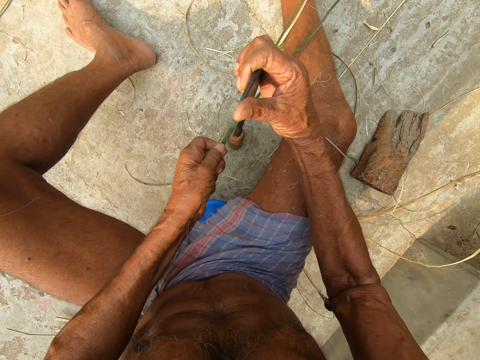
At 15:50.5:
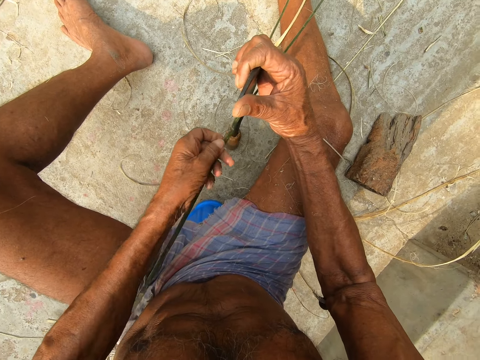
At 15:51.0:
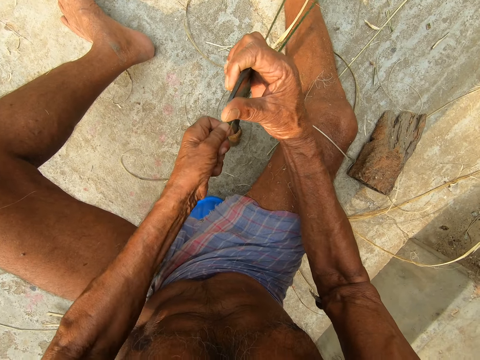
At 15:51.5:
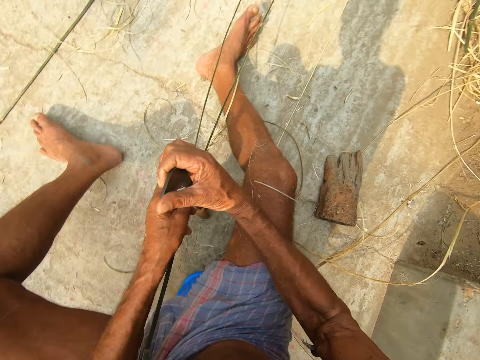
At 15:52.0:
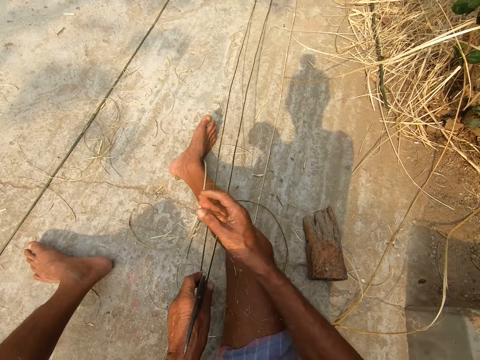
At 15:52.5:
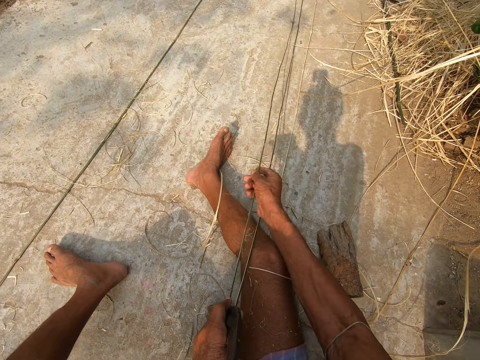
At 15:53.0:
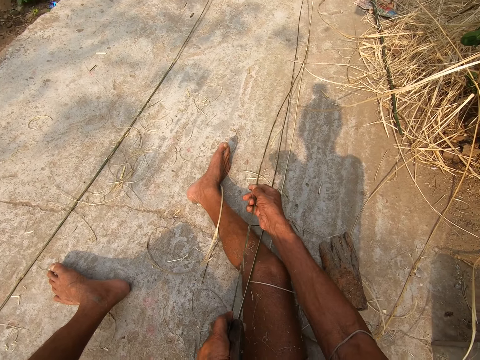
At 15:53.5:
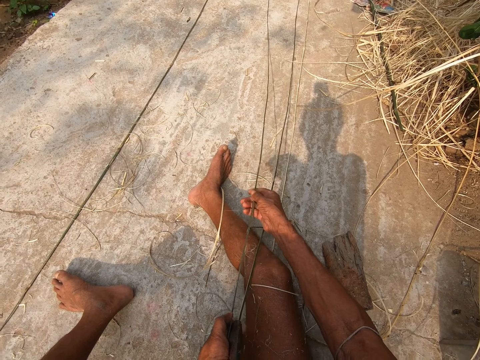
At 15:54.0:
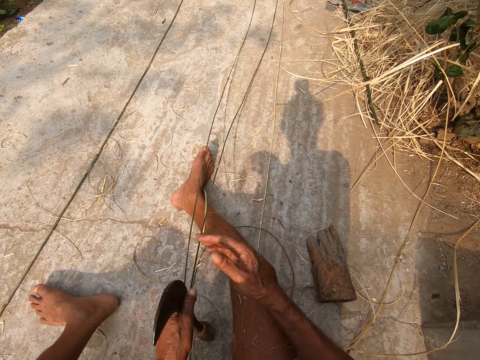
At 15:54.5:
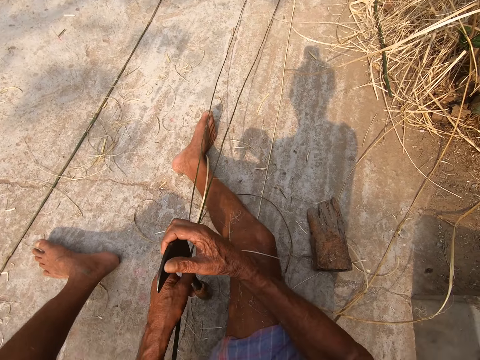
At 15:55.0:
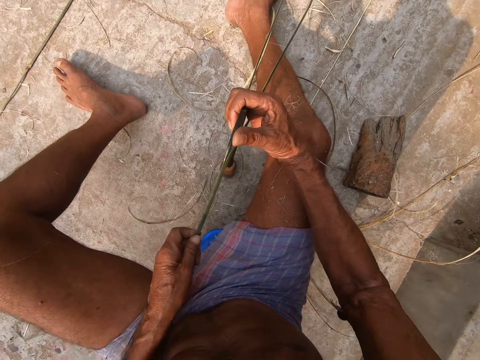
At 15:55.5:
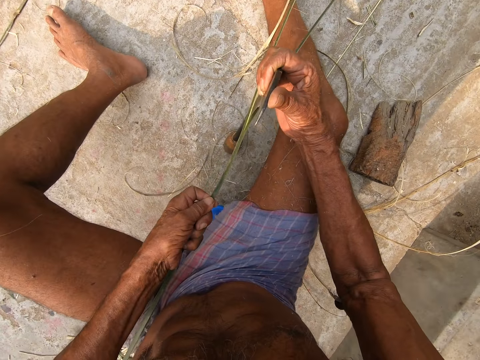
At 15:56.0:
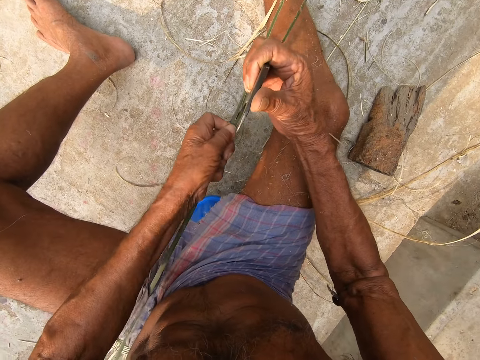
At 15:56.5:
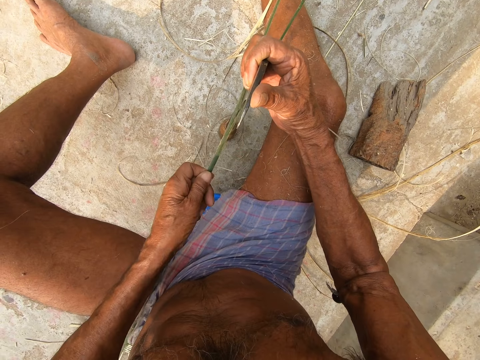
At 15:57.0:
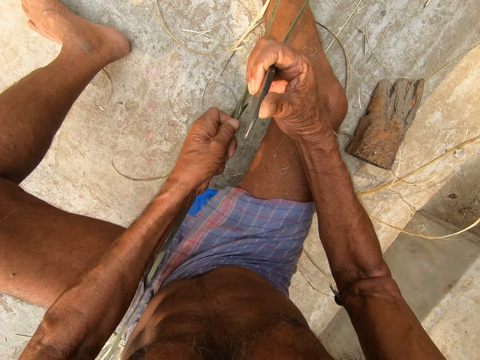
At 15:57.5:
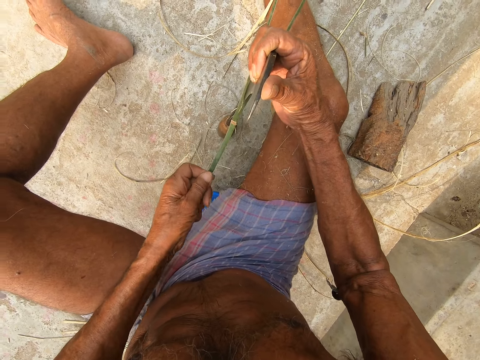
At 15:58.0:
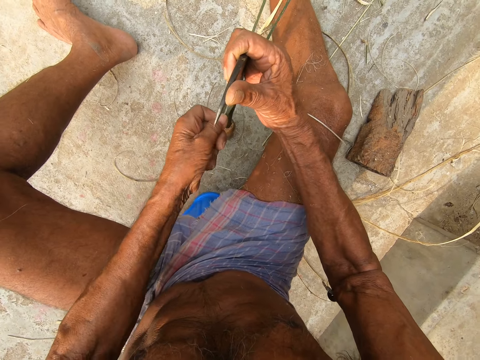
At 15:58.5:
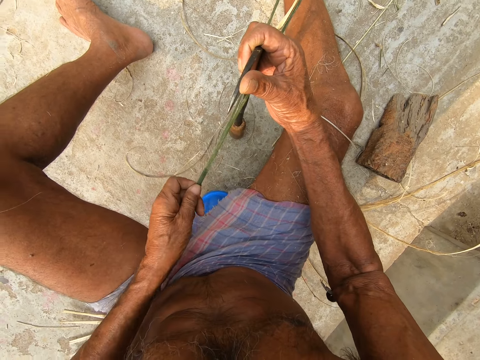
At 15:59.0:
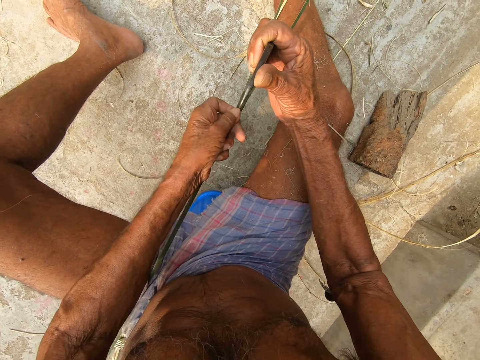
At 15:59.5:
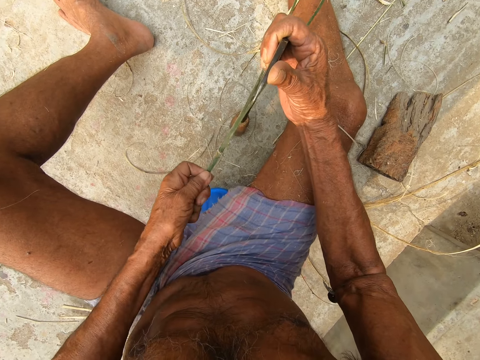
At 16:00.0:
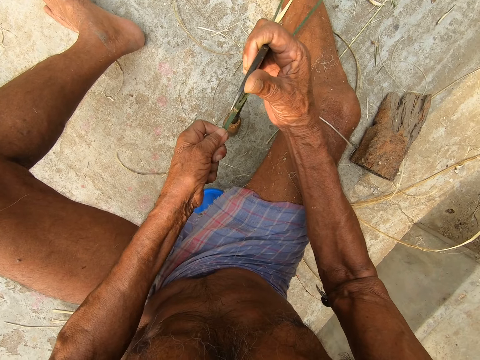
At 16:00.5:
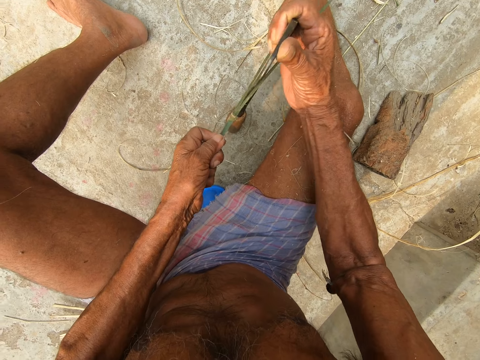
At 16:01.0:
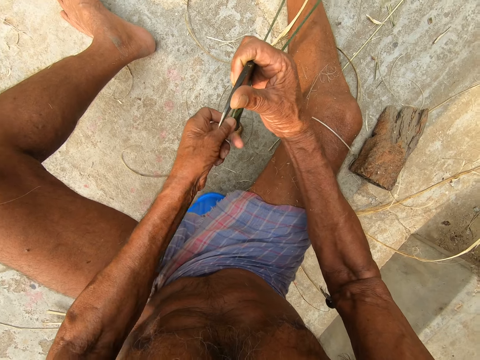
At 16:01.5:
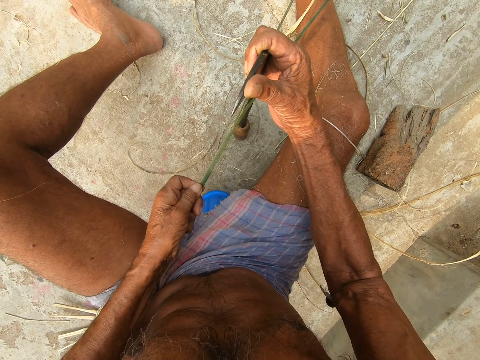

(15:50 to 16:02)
The camera wearer passes the sickle on the ground in his right hand to his left hand. He straightens the cane on his laps with his right hand. He straightens the peel. He holds the sickle on the ground in his left hand with his right hand. He removes his left hand from the sickle on the ground in his right hand. He picks up the cane on his laps with his left hand. He cuts the cane in his left hand with the sickle on the ground in his right hand. He peels the stick with the machete.

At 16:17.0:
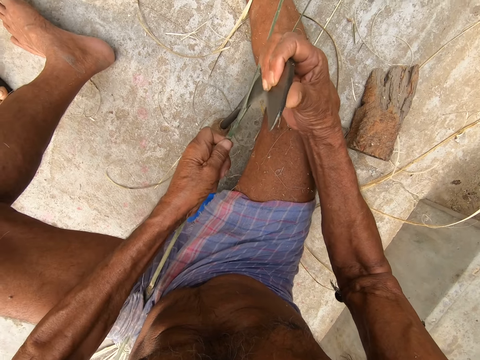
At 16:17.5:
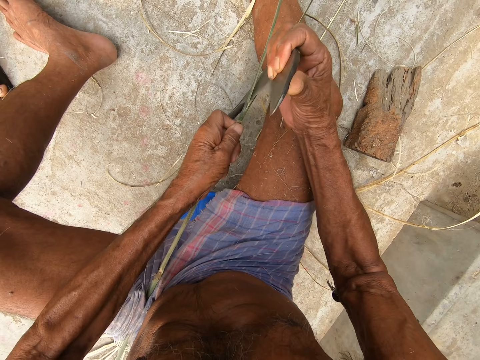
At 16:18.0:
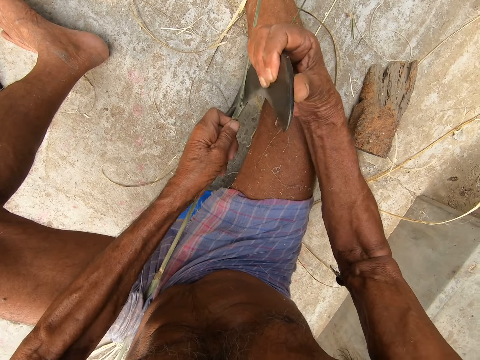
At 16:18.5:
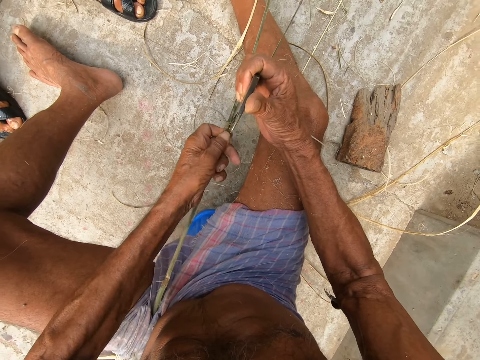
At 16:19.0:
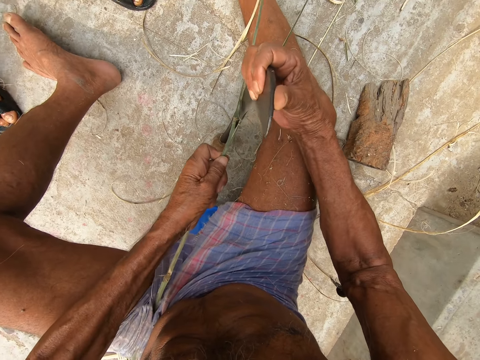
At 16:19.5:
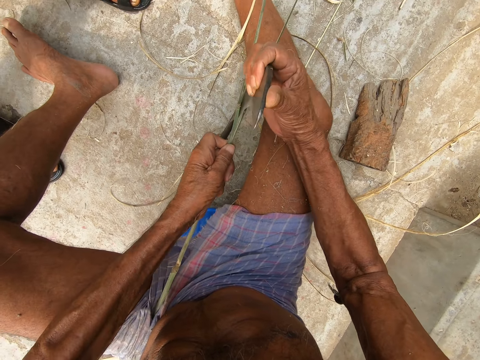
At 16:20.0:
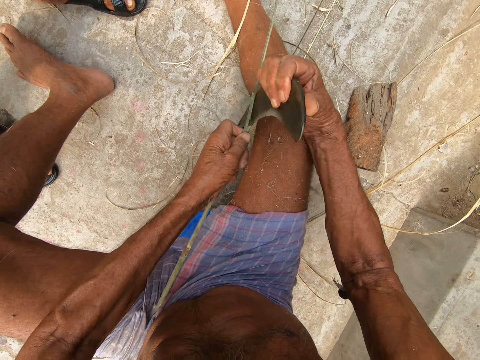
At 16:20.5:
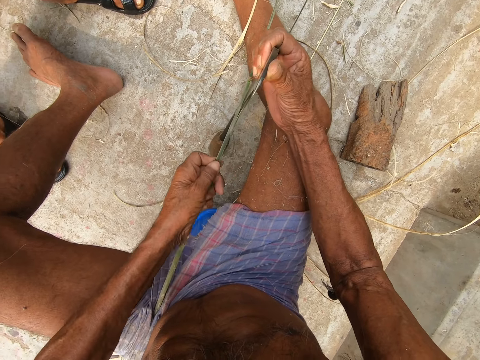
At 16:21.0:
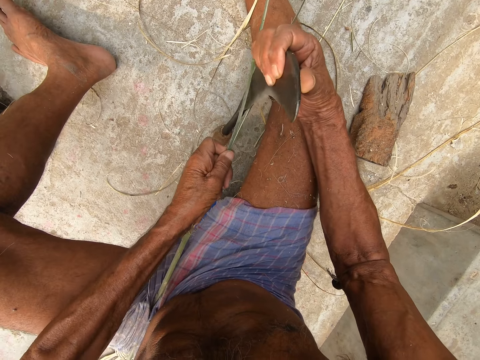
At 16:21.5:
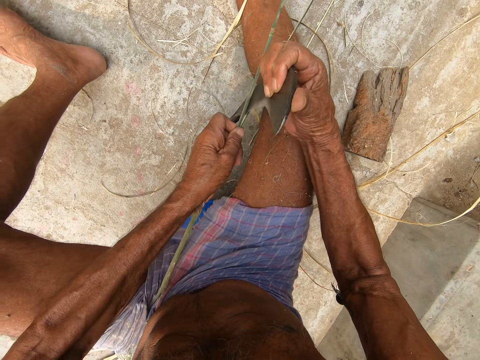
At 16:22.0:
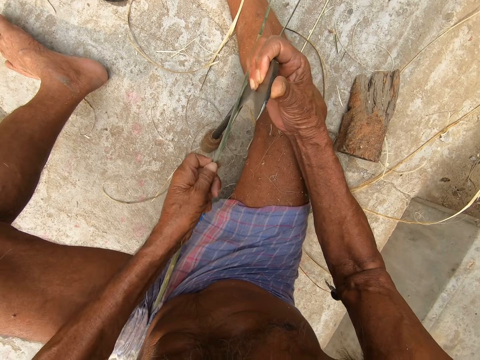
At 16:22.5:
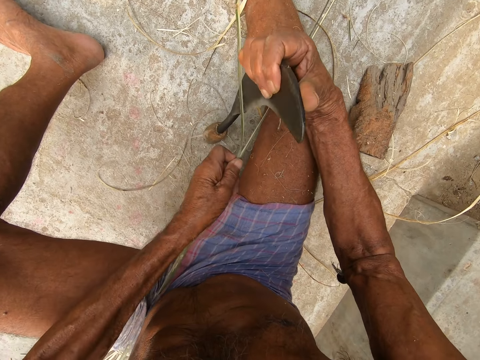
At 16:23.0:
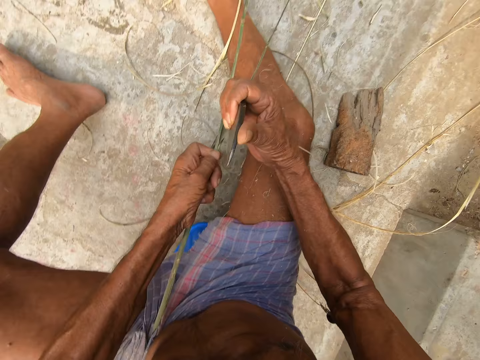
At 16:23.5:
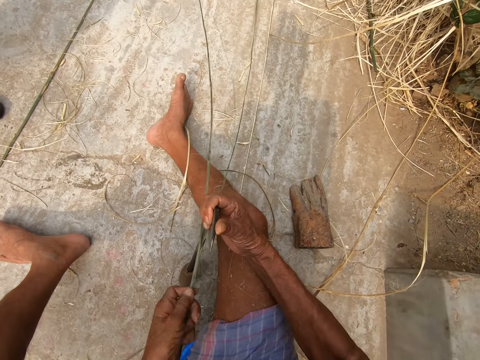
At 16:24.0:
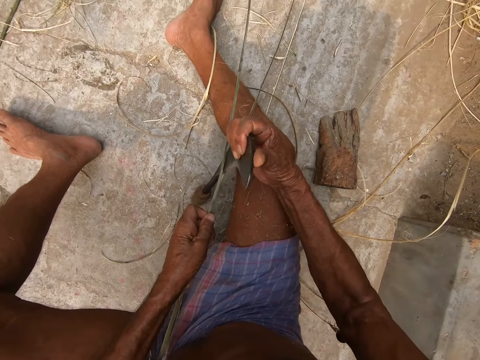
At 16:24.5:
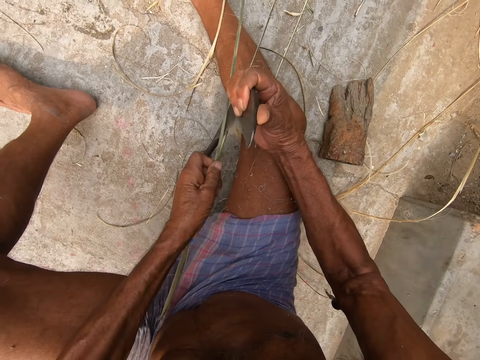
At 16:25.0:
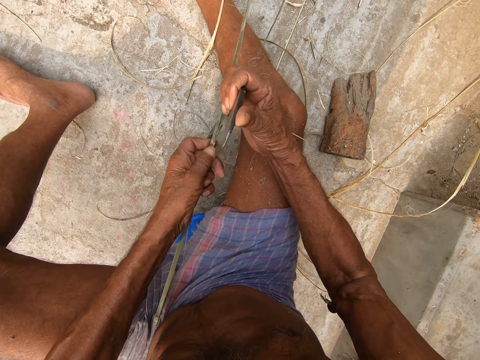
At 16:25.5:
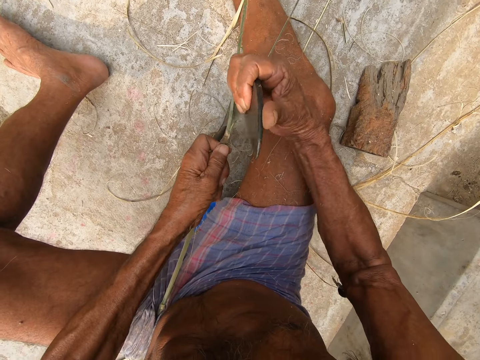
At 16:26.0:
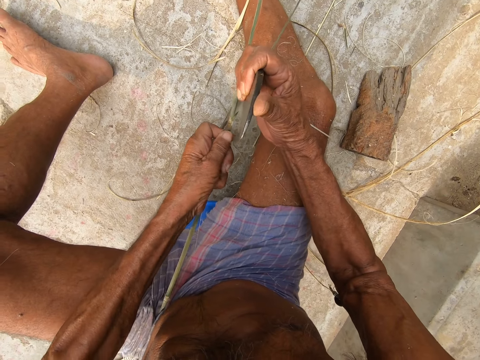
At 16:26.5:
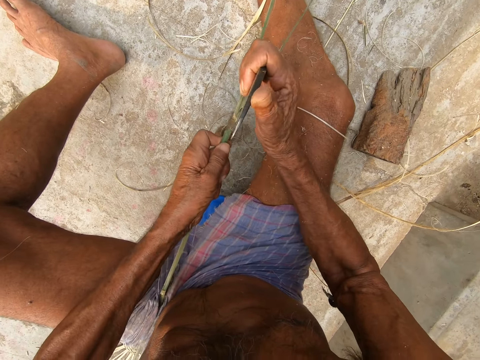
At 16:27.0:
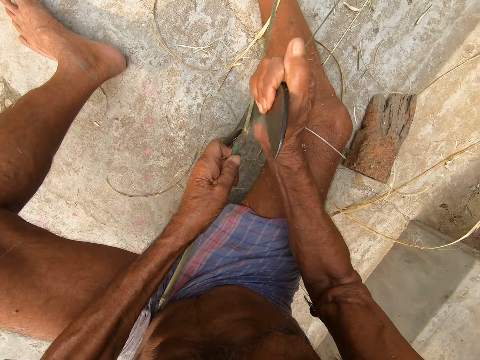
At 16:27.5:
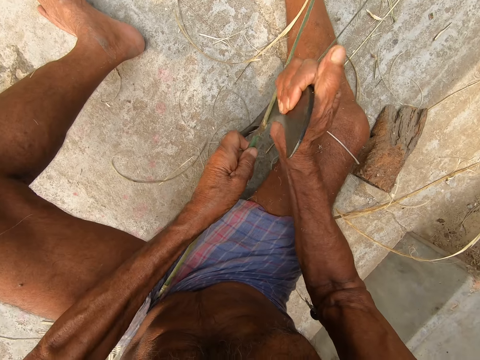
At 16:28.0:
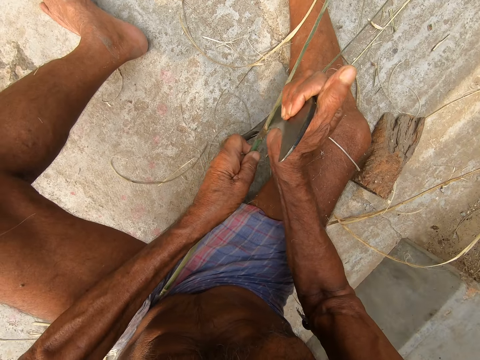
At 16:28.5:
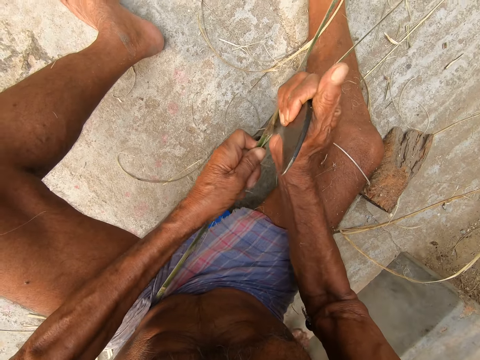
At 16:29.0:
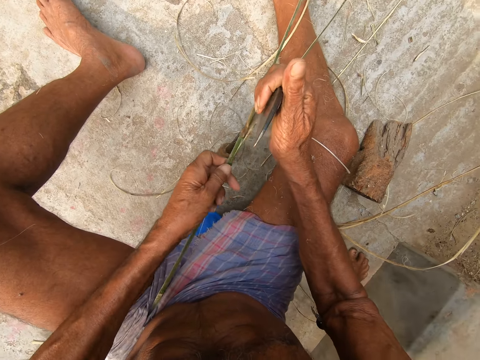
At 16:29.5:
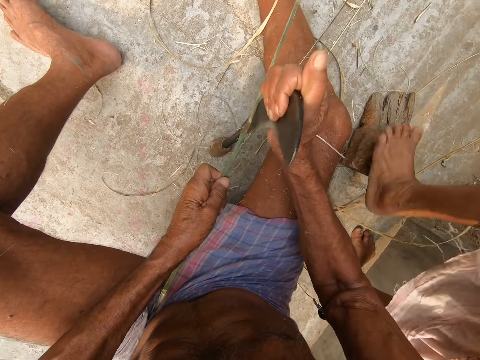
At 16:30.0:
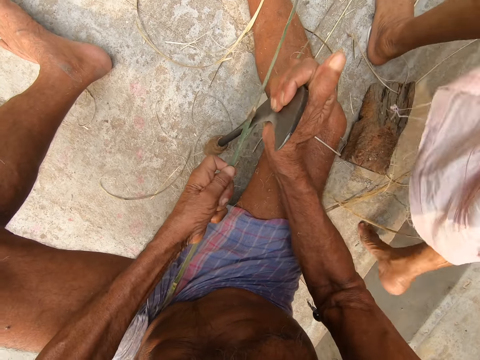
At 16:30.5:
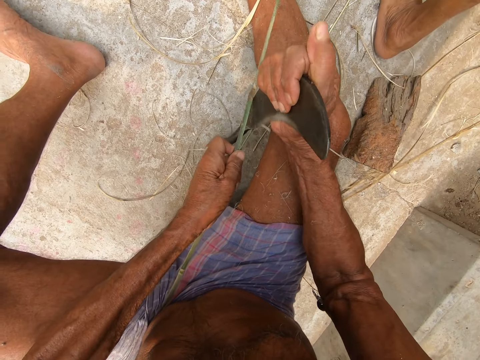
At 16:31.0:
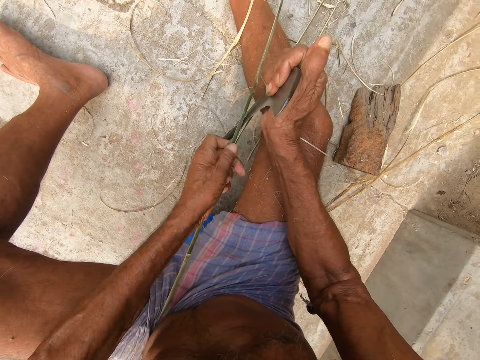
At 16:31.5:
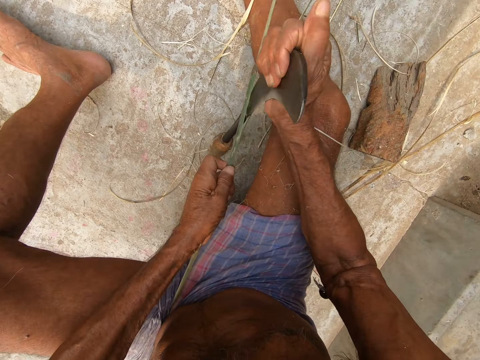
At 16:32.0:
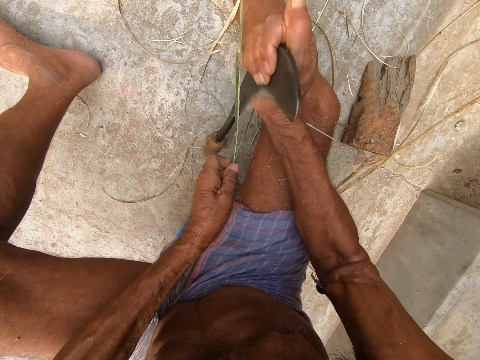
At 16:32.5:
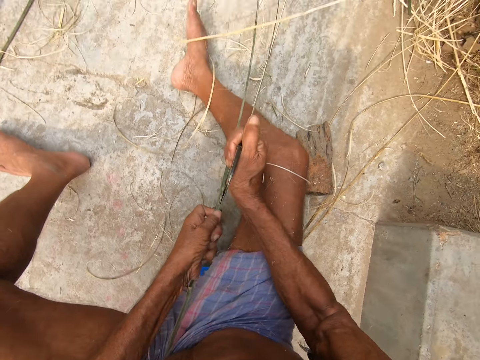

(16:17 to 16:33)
The camera wearer converses with the lady. The lady responds to the camera wearer. Another woman walks by the camera wearer's right side.
